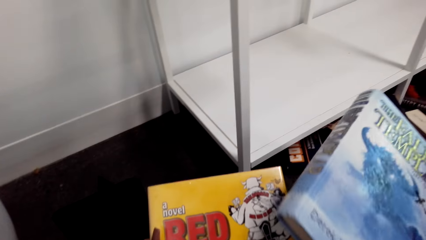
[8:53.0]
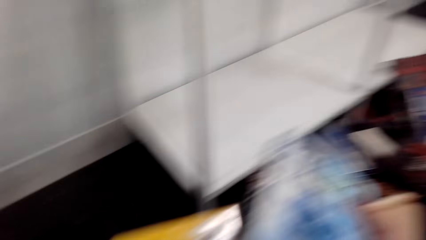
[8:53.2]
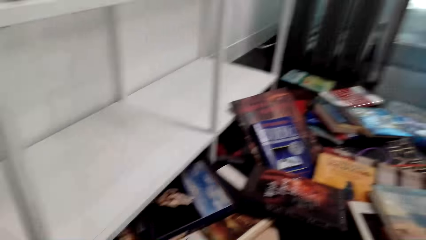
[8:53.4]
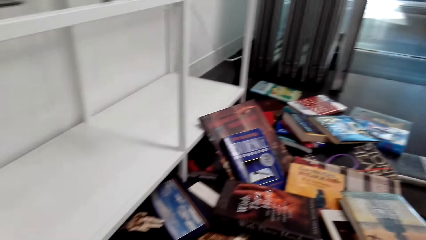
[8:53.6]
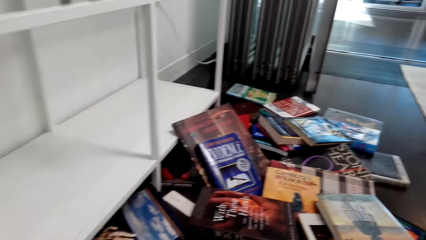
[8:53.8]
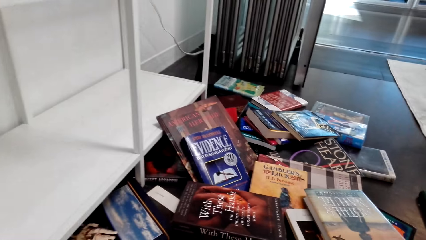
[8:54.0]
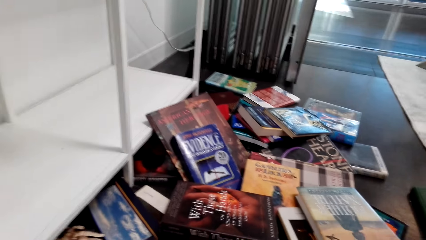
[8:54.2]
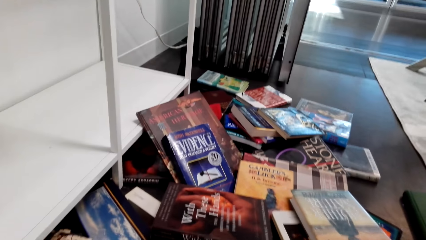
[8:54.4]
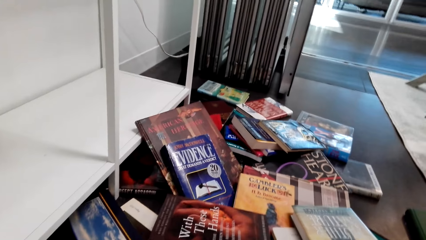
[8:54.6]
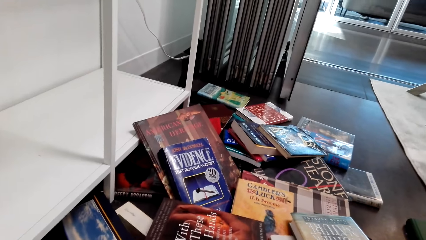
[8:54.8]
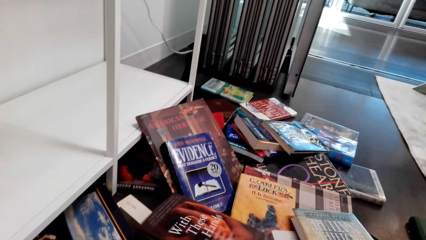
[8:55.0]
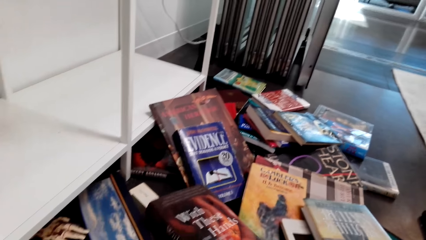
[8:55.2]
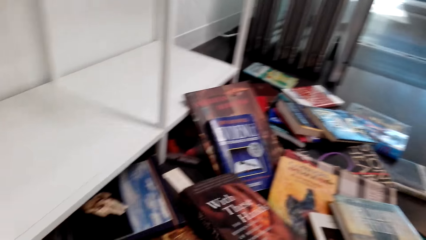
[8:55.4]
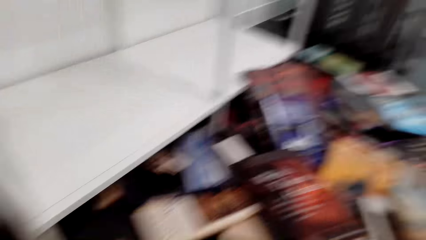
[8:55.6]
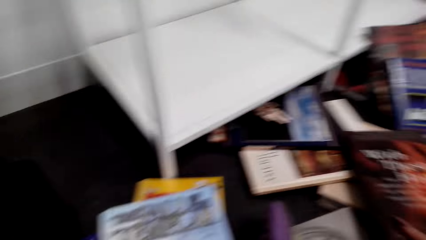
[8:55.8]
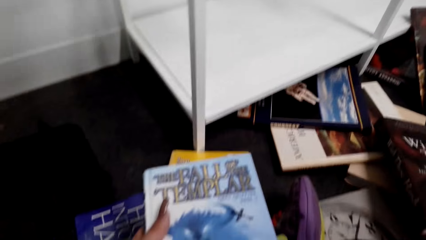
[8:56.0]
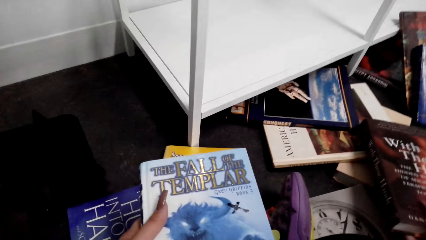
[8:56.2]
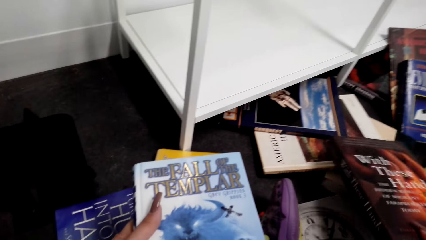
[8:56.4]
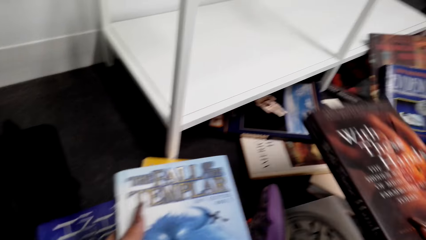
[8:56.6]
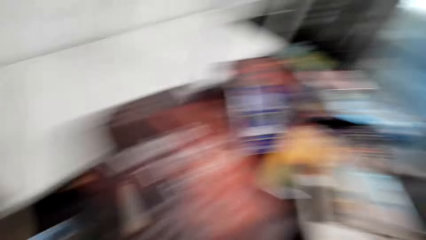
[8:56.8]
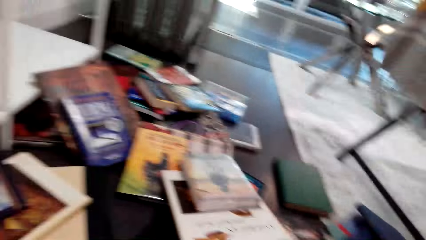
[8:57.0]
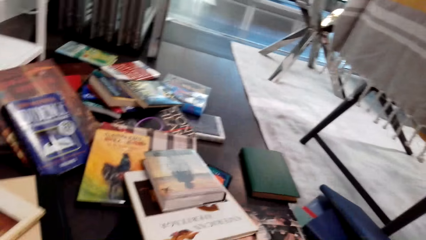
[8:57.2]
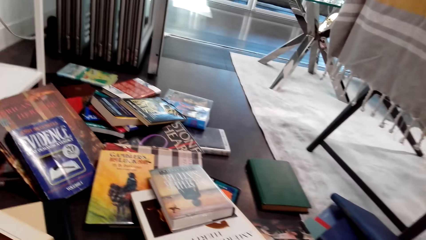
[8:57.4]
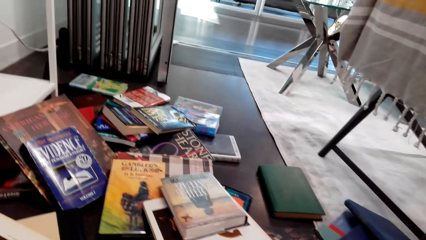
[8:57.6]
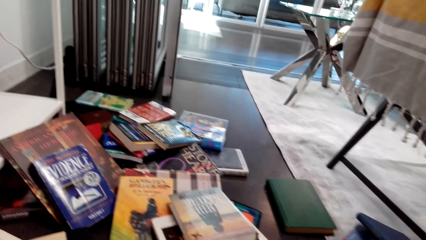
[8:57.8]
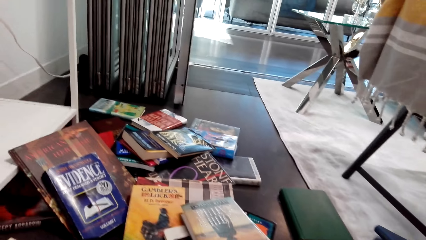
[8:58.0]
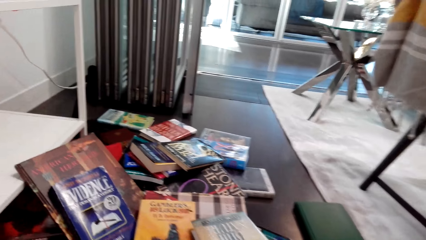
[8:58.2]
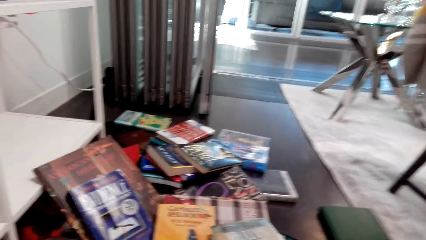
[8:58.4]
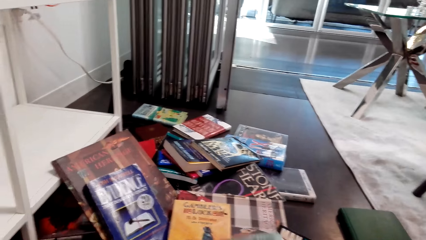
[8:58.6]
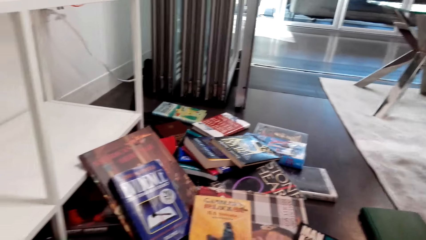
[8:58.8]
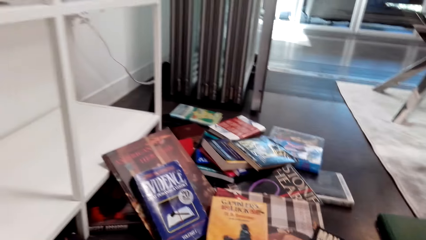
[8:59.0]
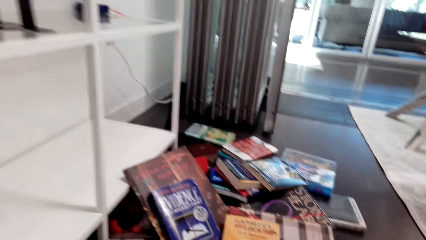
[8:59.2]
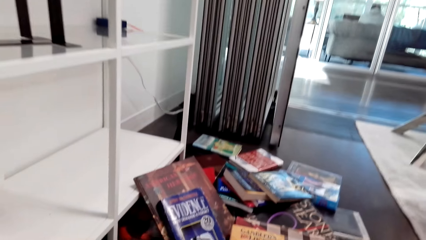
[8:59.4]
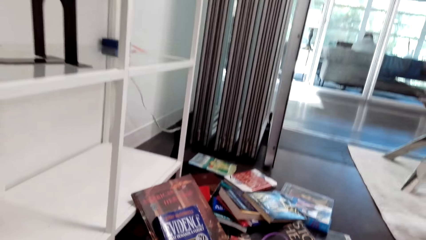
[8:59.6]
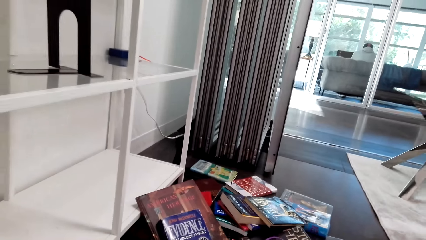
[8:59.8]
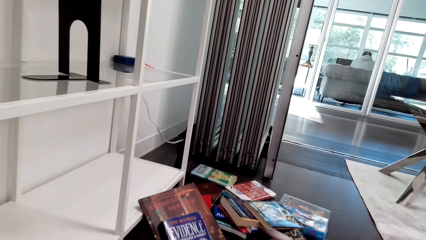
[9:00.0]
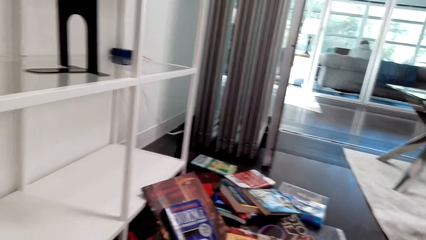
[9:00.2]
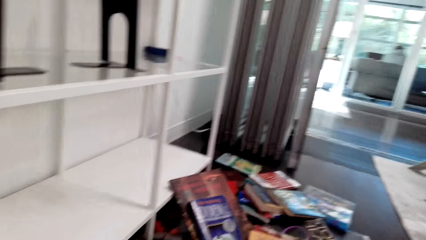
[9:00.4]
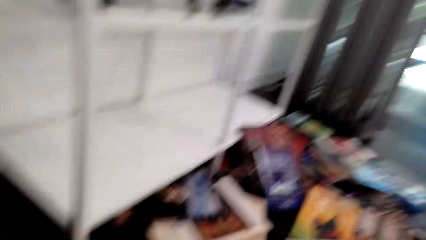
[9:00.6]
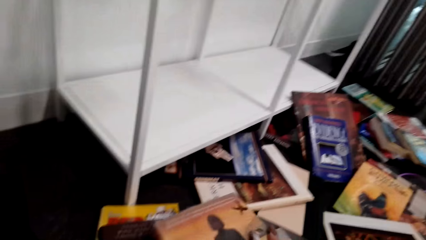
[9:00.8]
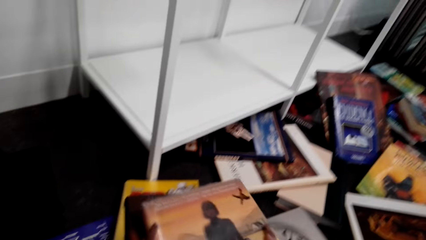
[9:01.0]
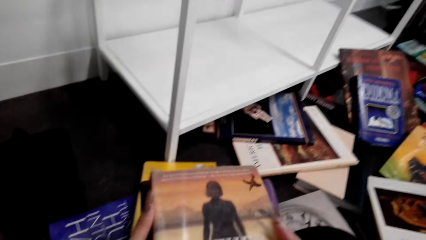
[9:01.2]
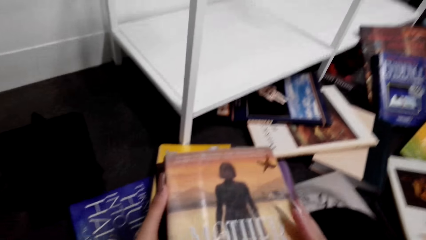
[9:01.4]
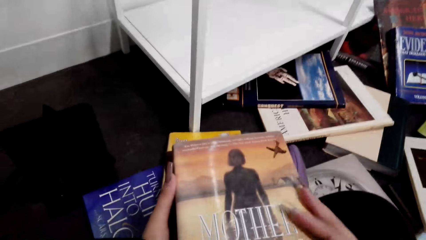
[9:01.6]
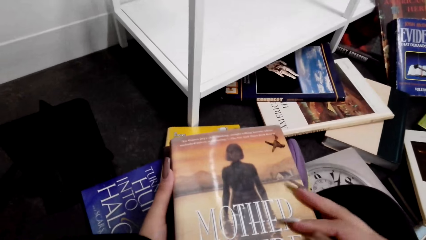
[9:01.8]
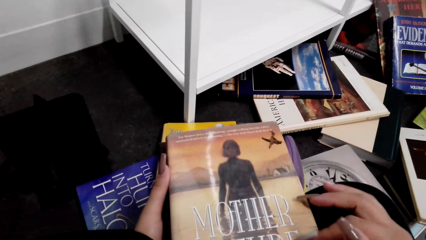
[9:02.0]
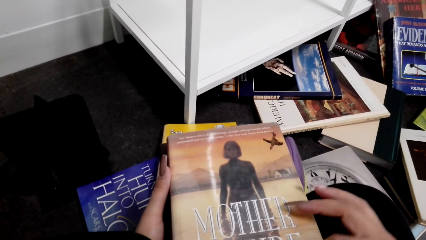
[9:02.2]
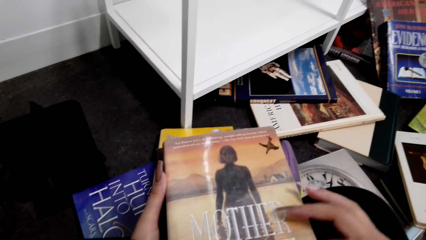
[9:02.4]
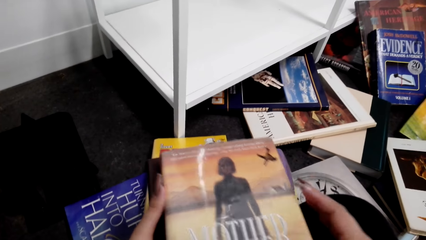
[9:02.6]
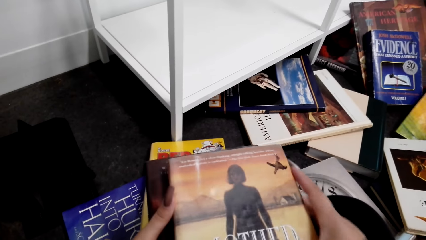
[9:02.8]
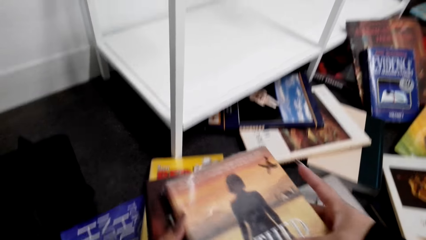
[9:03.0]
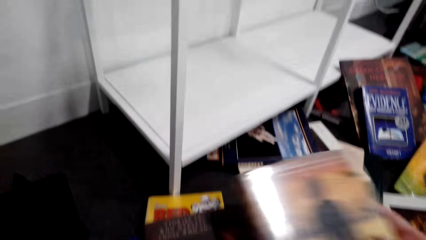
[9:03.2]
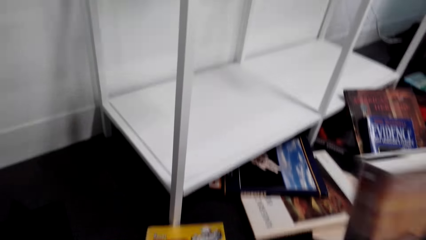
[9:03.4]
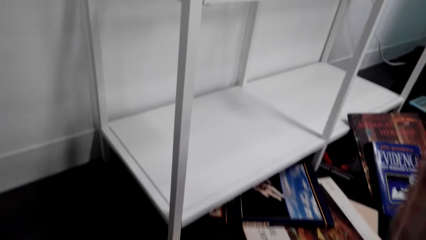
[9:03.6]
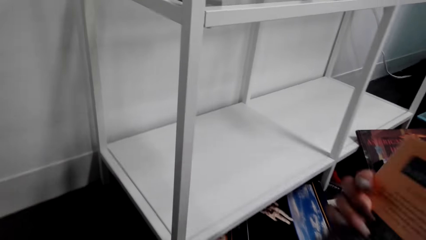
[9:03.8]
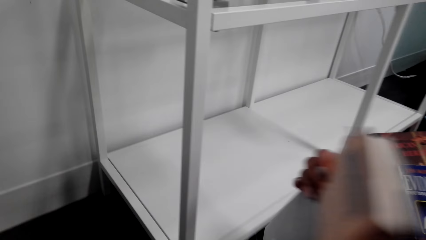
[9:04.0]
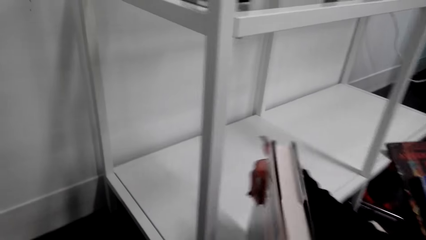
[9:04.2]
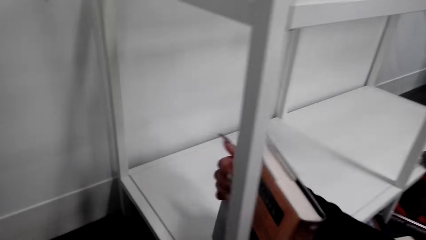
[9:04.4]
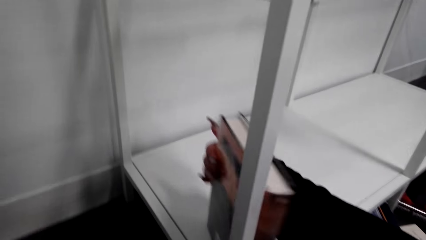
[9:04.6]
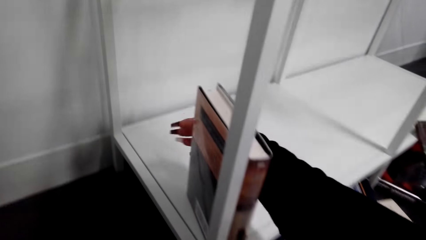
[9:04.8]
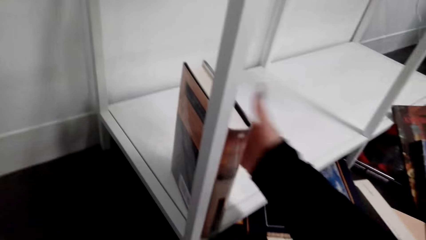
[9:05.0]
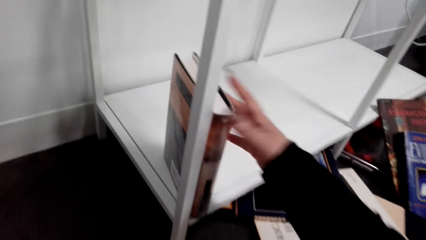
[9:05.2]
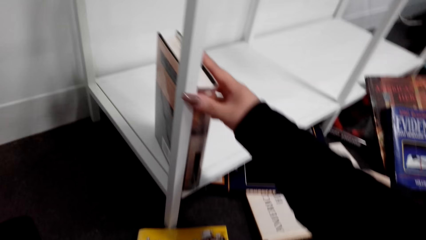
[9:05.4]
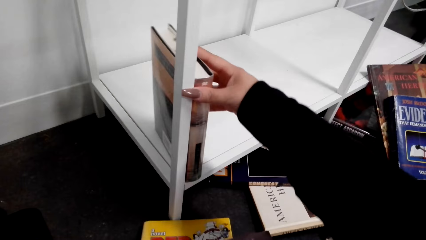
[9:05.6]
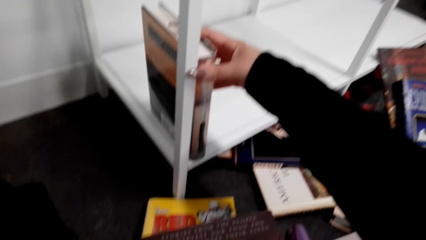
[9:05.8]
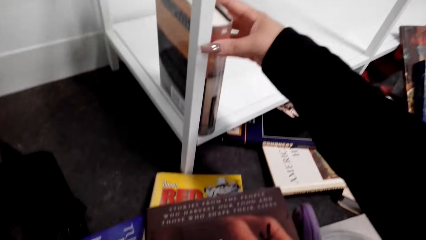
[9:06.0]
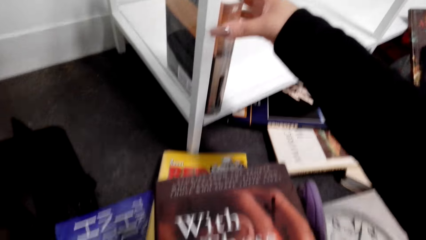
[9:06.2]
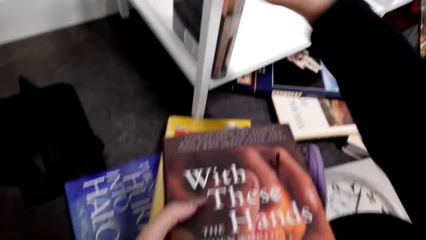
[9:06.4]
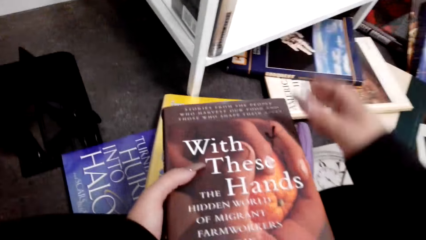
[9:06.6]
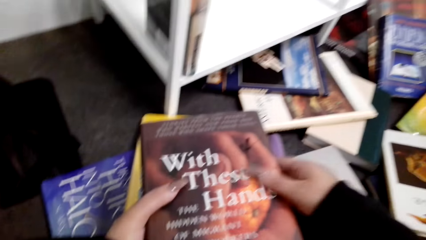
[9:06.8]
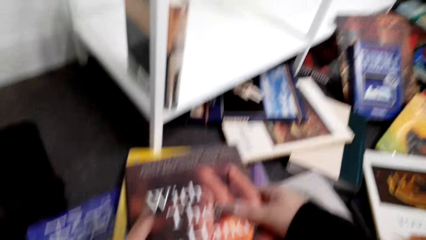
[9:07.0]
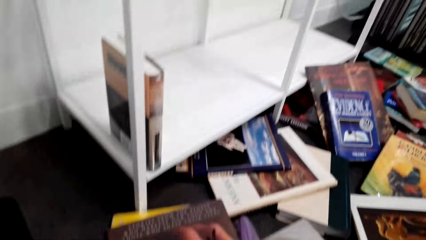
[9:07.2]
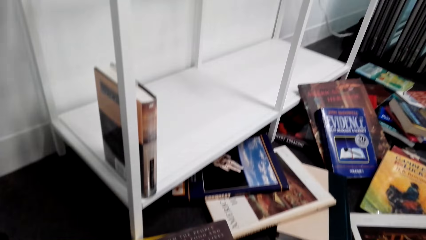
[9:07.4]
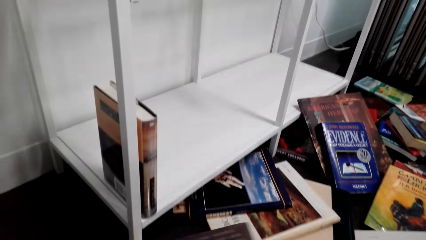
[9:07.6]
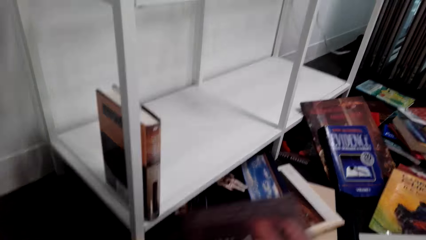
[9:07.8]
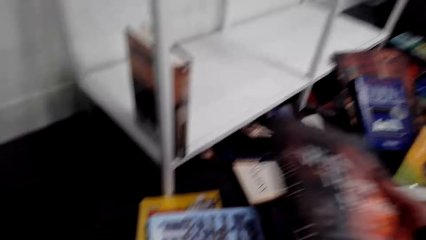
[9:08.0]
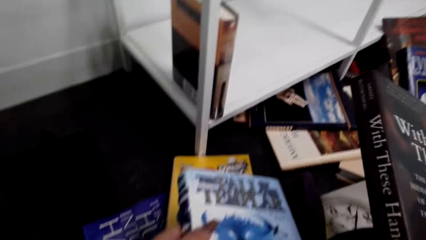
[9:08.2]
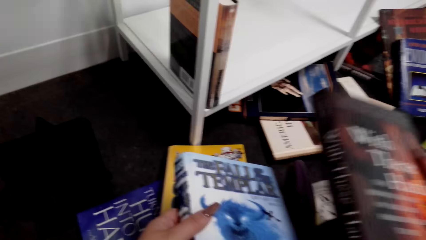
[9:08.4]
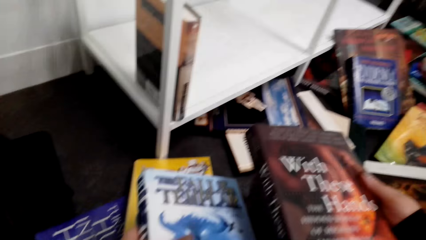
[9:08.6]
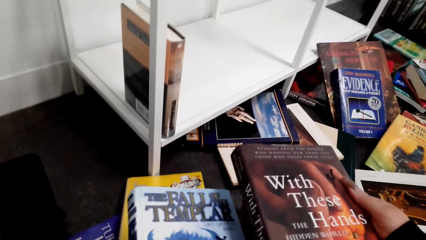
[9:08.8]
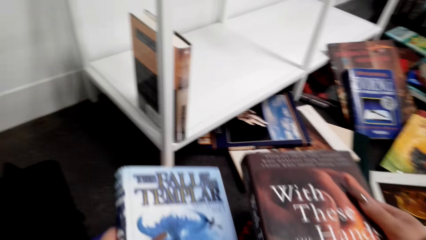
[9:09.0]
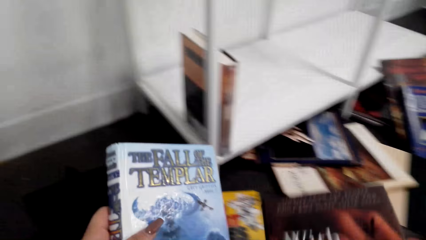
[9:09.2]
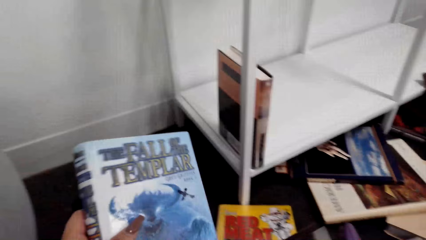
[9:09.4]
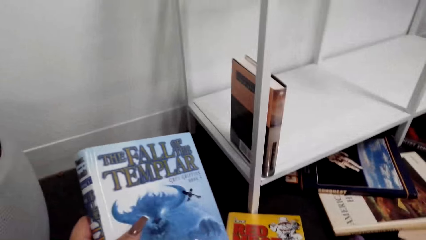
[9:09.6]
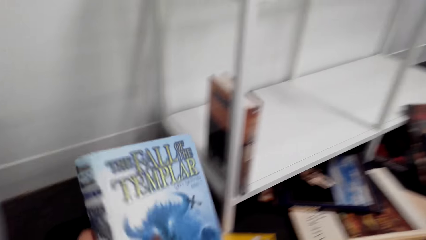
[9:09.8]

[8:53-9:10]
The camera wearer looks at the books. They pick up the book. They hold the books. They look at the books. They hold the books. They read the book. They hold the book. They put the book on the shelf. They hold the books.
